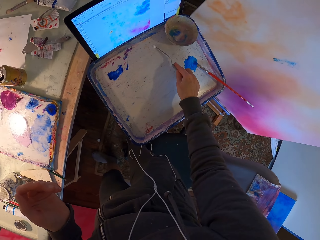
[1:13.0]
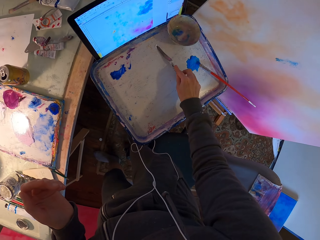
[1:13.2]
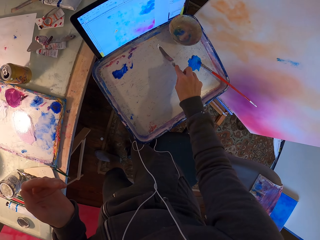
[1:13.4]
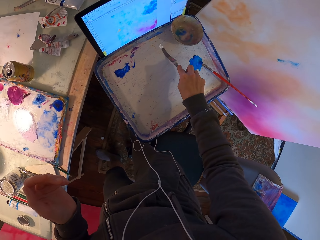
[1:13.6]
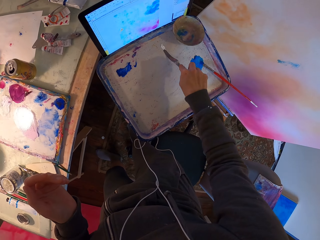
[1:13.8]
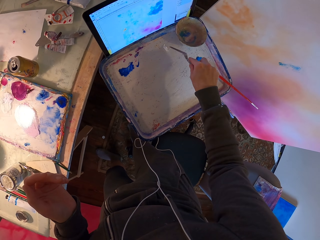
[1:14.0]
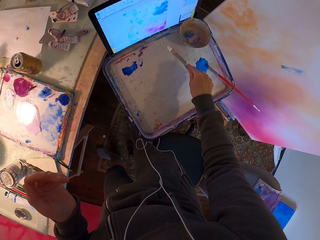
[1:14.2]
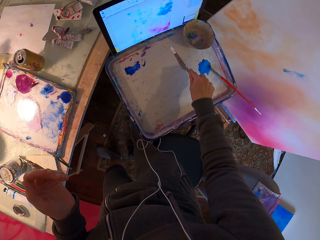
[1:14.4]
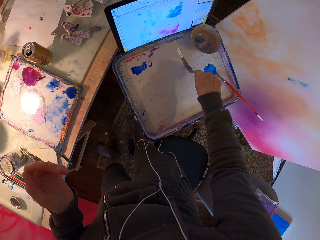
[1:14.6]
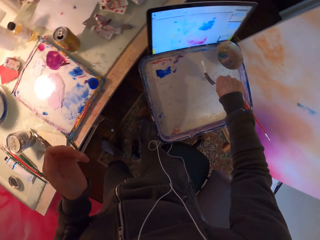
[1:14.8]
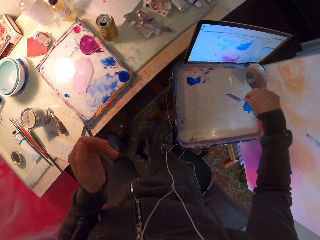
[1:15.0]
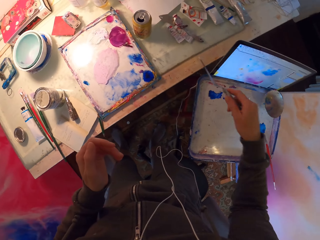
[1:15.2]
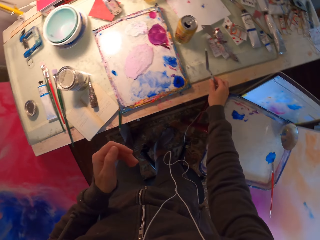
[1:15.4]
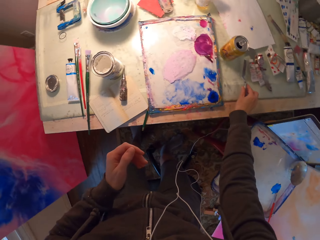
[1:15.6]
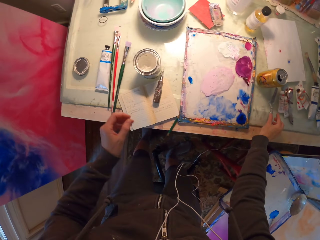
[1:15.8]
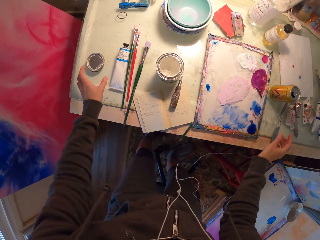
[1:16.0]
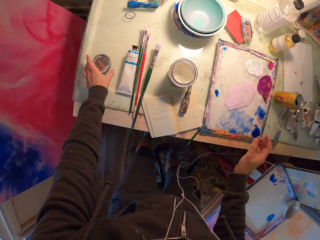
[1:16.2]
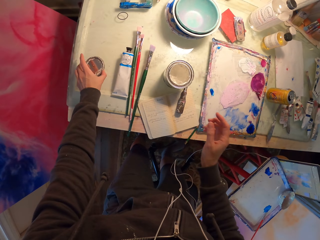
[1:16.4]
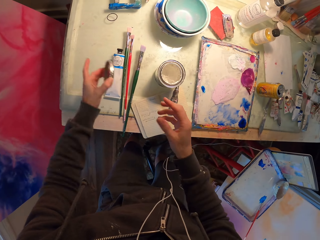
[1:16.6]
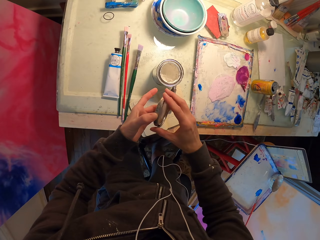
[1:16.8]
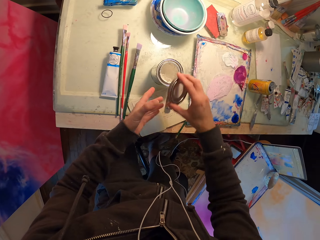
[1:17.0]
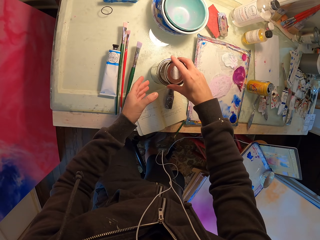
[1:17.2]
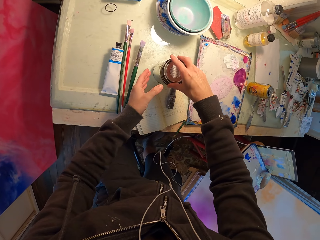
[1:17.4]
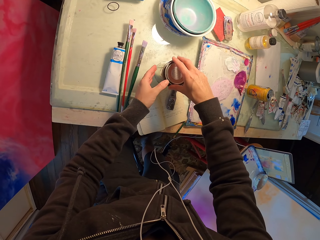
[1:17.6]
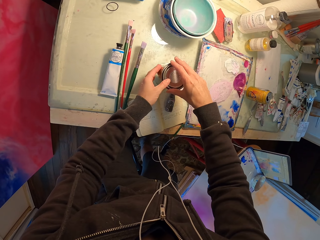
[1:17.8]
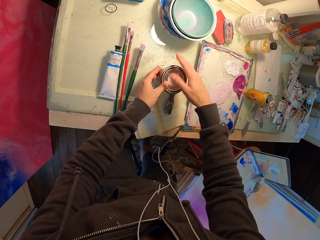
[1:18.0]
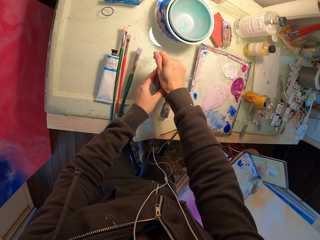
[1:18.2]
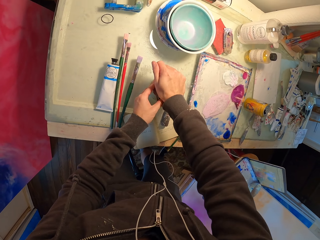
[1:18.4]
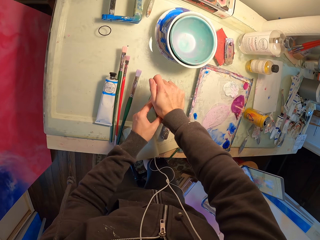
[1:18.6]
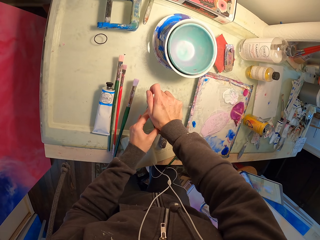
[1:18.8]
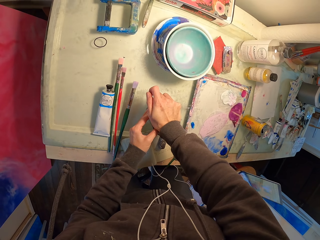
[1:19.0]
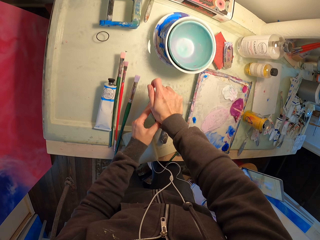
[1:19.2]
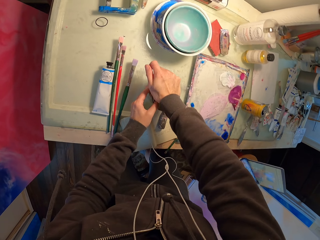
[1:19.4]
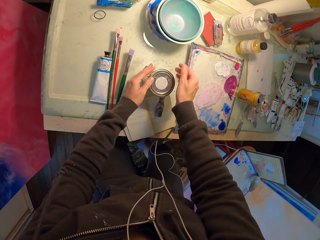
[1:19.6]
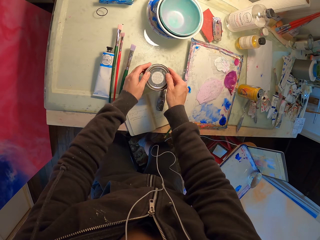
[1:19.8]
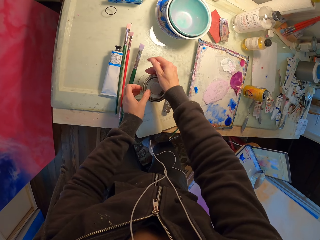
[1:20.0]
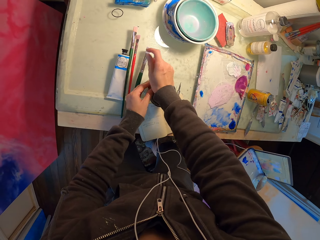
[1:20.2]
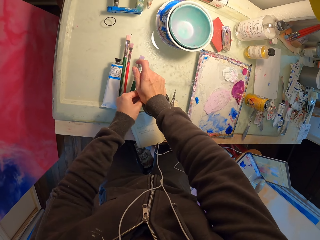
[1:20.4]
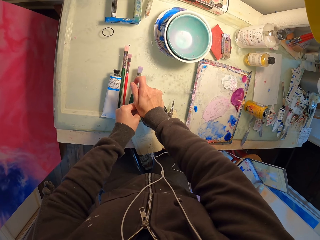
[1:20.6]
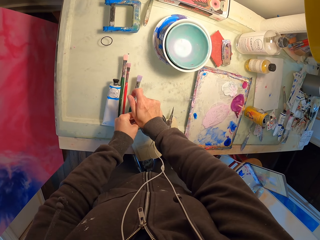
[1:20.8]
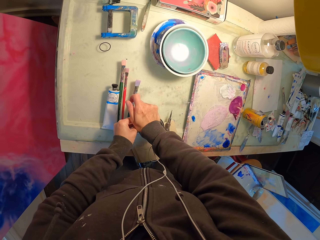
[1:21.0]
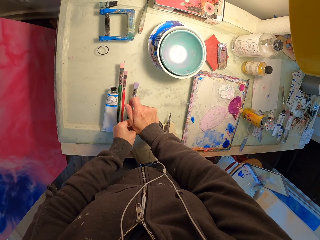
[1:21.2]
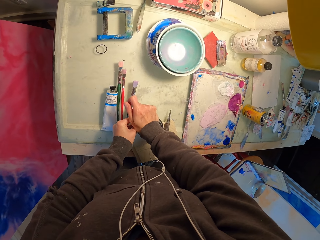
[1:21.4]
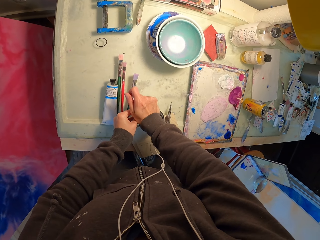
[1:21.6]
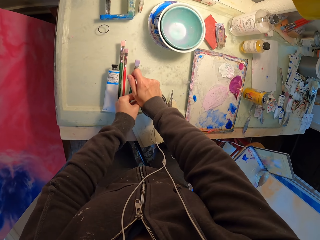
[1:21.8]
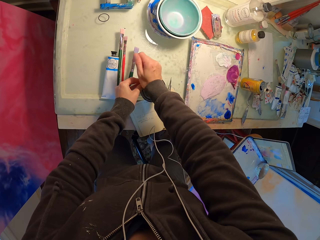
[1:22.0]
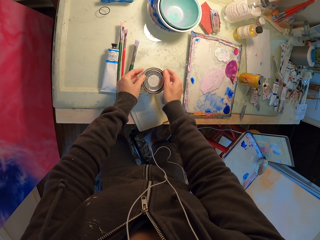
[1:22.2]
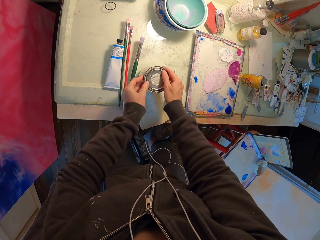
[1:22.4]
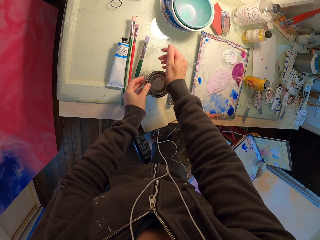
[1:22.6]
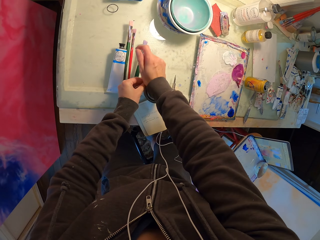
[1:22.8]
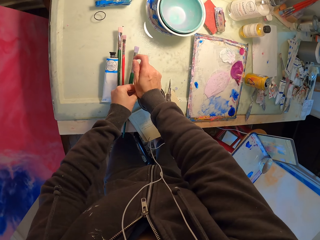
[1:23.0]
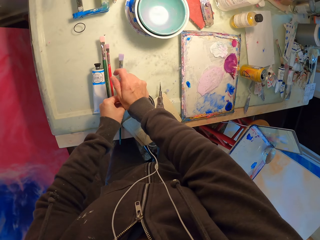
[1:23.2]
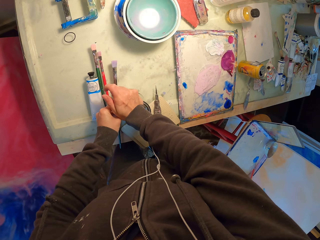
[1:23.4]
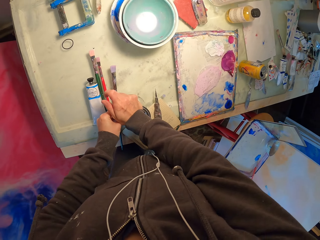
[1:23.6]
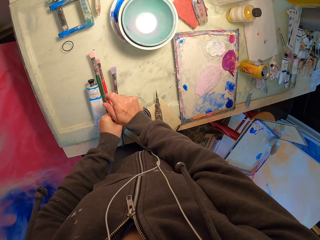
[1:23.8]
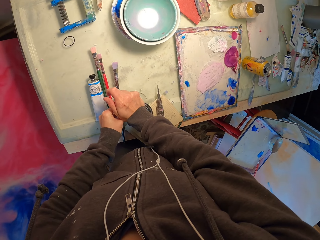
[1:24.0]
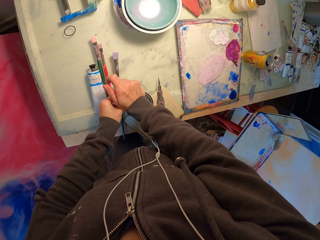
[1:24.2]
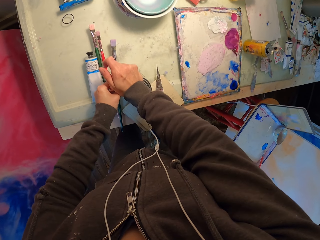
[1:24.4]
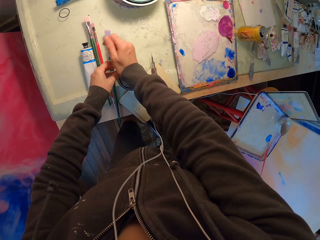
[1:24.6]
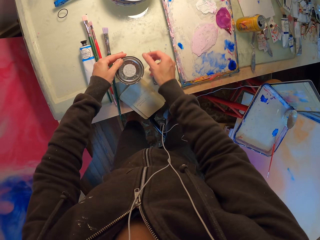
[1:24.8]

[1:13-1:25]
The camera wearer wipes paint from the tool on the paint tray. They drop the tool back on the table. They pick up the can lid on the table. They tighten the paint can with the lid.

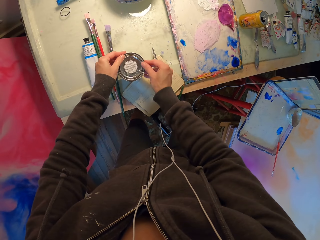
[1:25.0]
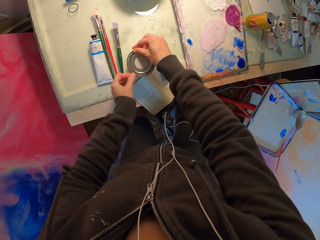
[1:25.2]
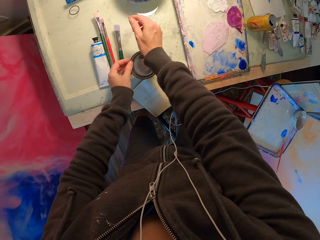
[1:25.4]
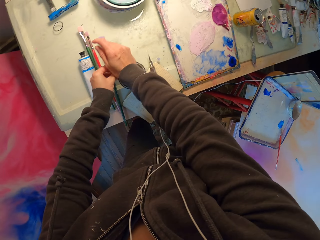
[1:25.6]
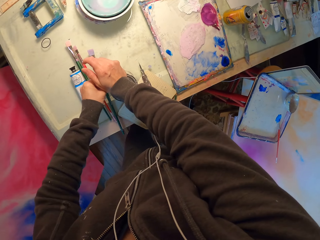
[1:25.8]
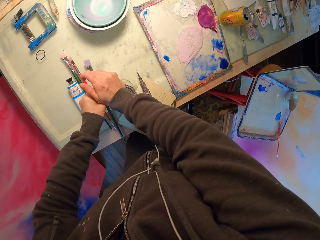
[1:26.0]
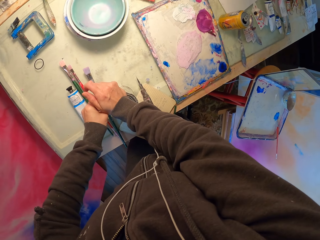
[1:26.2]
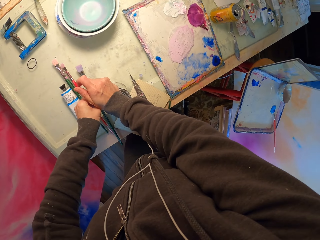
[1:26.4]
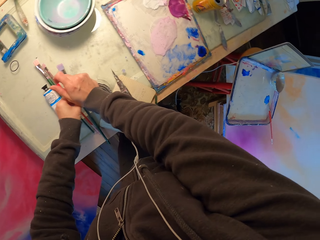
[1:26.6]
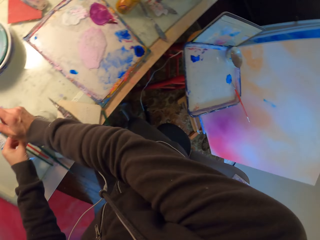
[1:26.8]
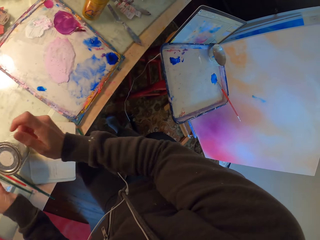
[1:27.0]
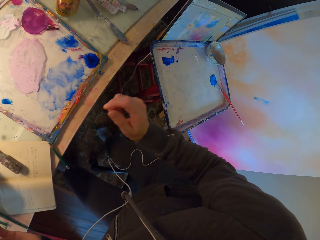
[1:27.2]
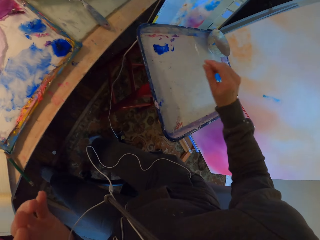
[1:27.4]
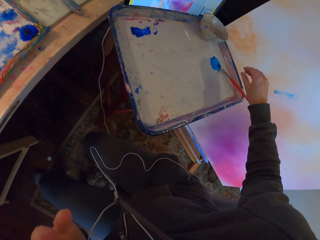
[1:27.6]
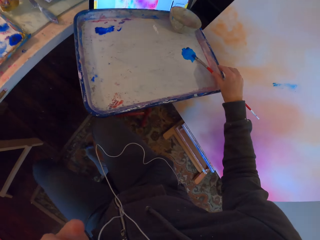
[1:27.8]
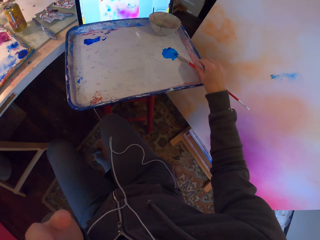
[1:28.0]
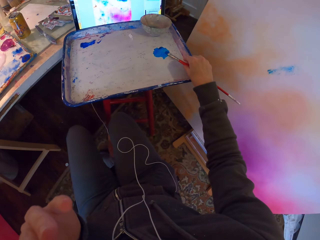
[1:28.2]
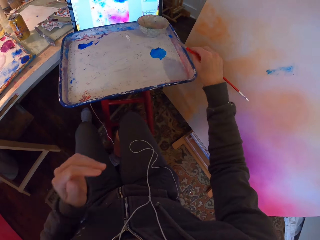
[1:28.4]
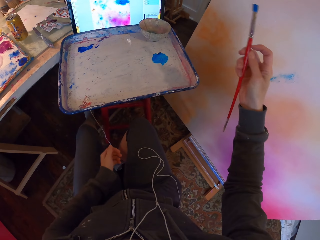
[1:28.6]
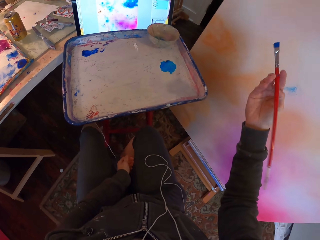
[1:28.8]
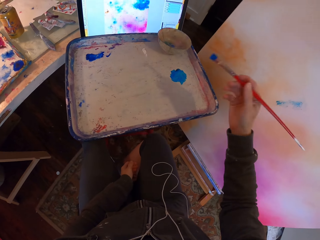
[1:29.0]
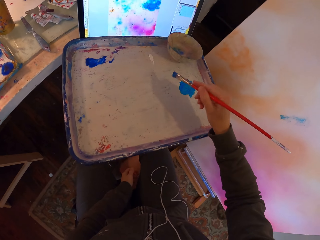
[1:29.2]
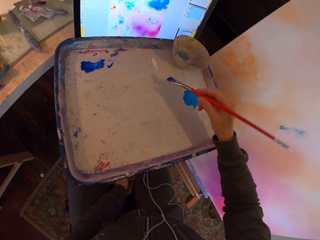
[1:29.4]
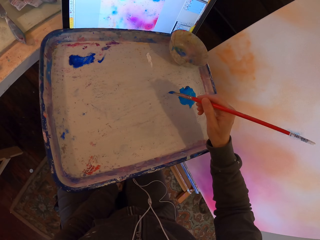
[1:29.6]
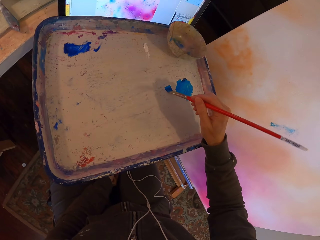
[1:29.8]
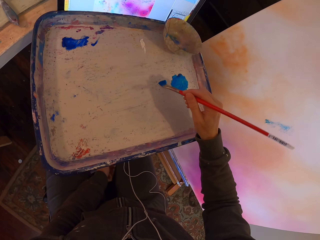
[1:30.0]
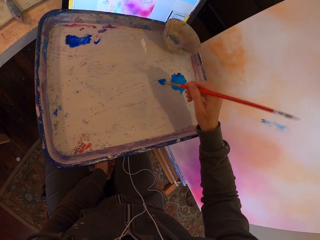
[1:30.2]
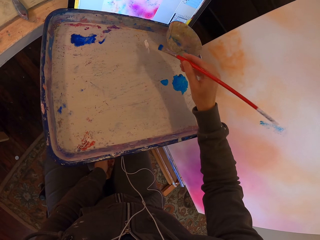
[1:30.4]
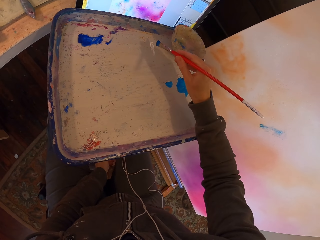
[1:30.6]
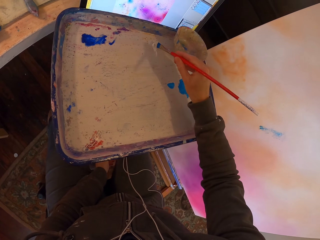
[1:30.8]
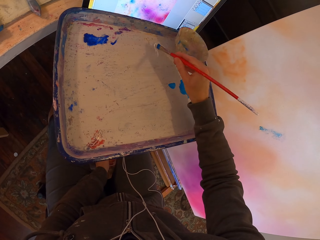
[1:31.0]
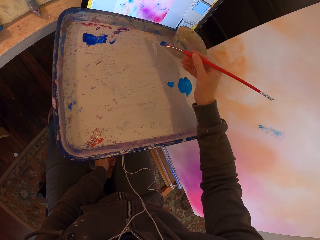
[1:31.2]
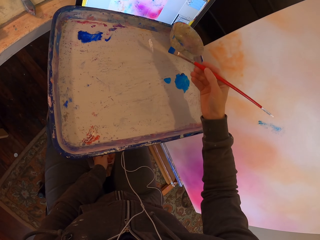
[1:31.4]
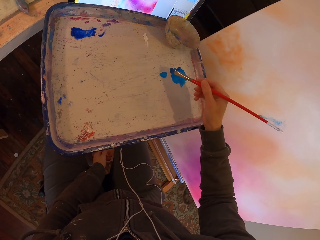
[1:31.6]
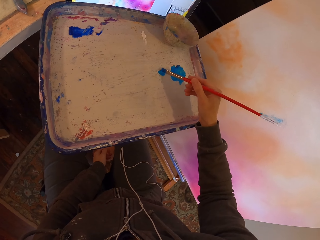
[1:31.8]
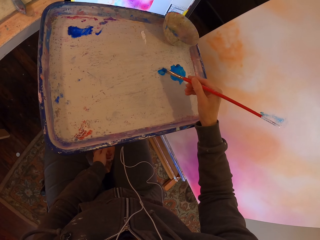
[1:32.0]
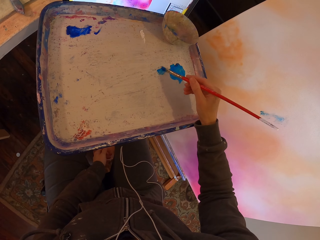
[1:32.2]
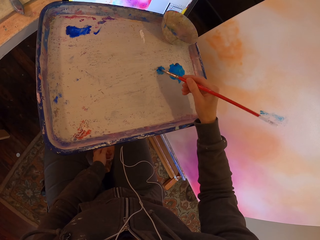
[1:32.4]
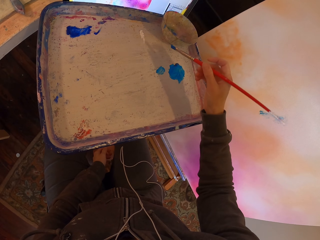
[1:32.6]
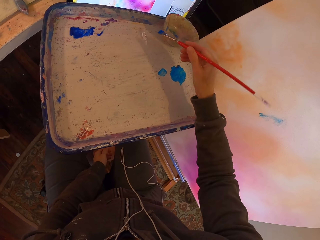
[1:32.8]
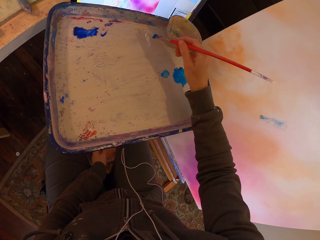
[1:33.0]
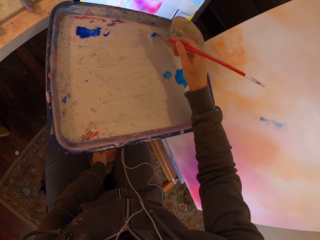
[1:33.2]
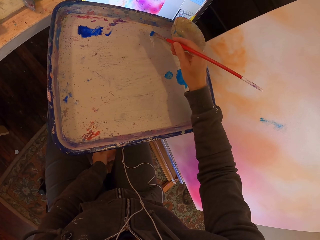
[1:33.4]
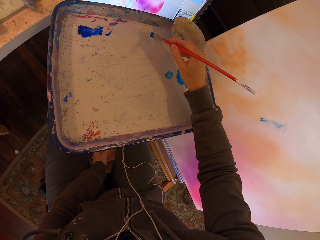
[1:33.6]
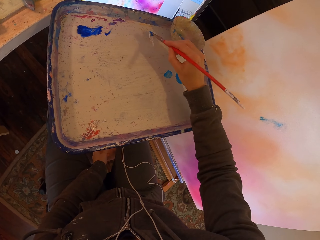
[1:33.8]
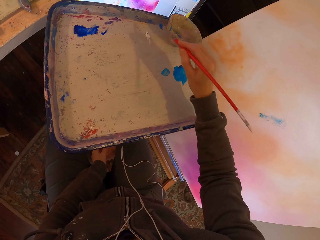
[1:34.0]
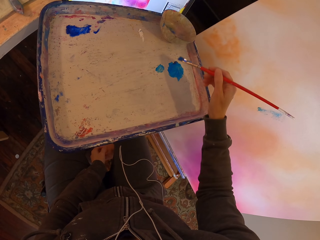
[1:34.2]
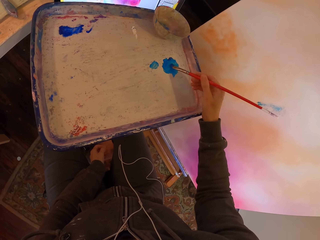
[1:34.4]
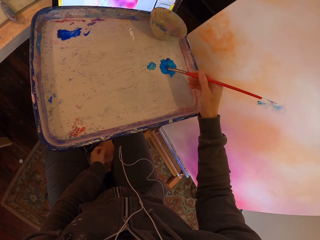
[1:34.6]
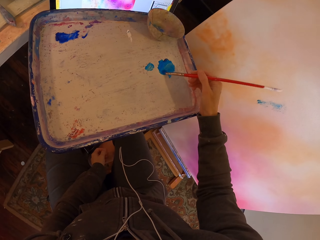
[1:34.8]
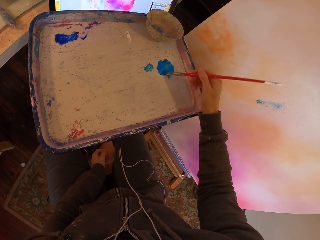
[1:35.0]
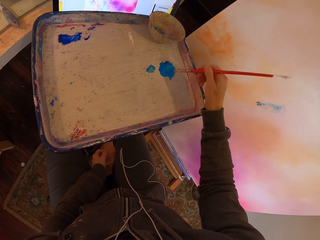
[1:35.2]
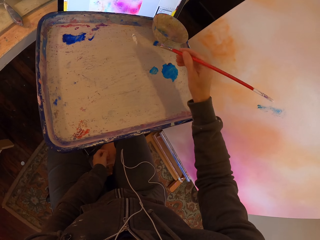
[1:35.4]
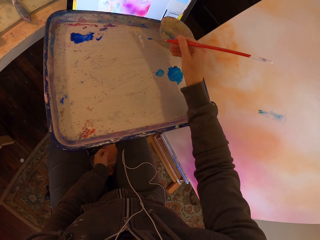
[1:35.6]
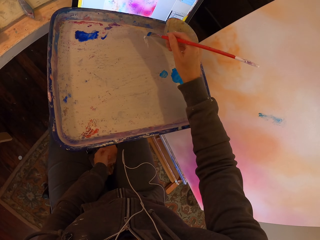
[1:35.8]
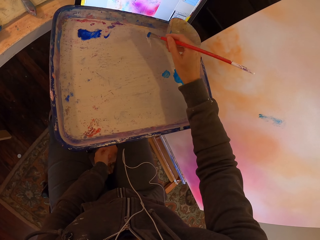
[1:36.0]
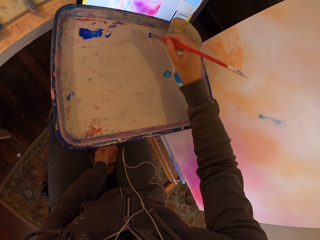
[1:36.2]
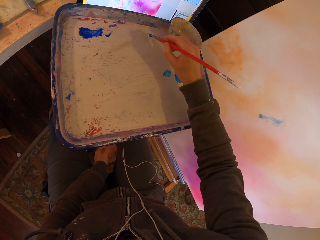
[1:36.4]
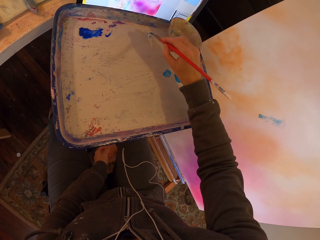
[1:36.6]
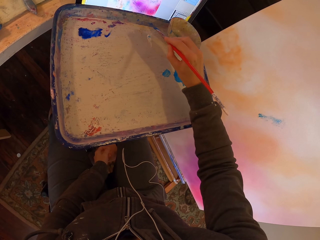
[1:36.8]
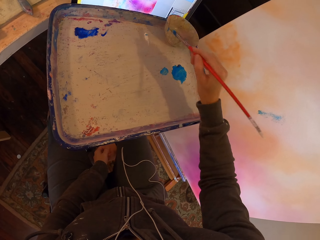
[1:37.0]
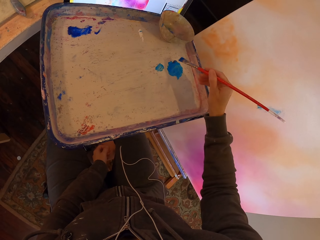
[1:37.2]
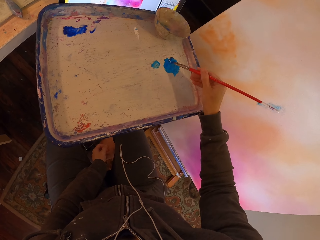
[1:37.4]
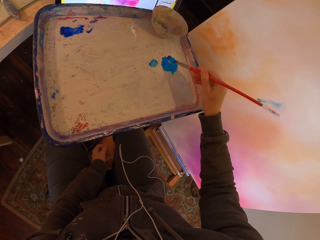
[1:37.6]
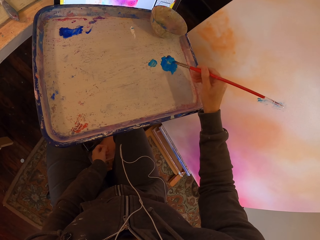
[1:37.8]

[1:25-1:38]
The camera wearer stretches back to the painting position. They take the paintbrush in the paint tray. They mix paints in the paint tray. They add white paint to the blue paint. They mix the white and blue paint.
